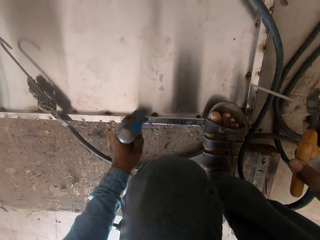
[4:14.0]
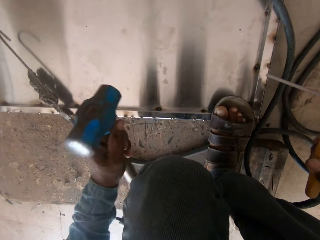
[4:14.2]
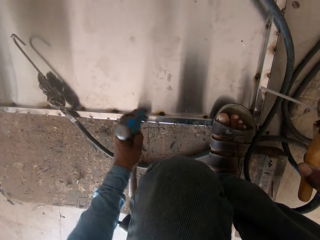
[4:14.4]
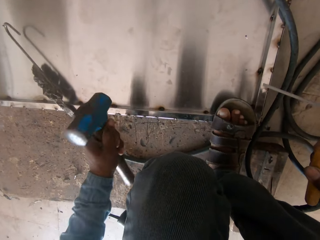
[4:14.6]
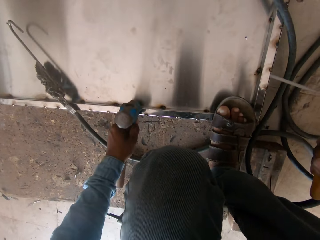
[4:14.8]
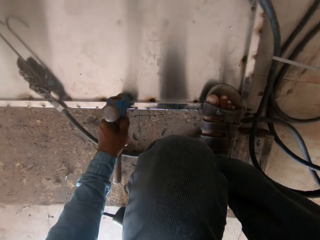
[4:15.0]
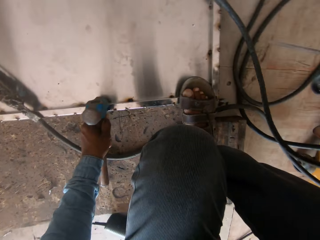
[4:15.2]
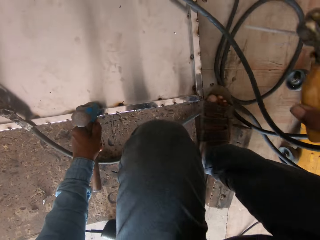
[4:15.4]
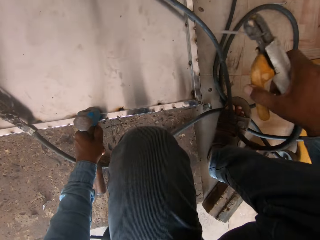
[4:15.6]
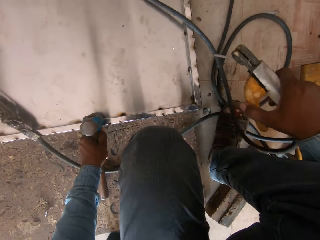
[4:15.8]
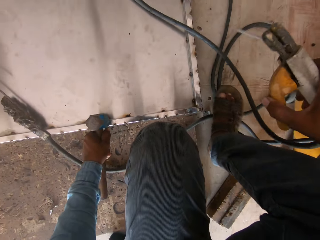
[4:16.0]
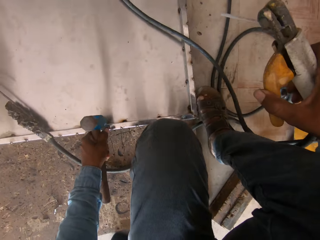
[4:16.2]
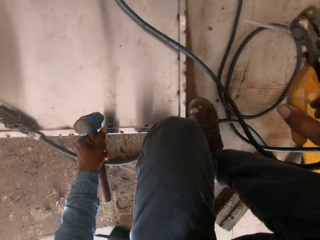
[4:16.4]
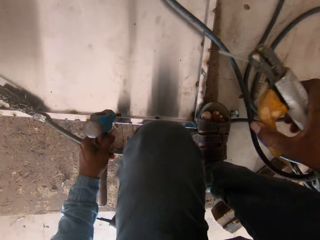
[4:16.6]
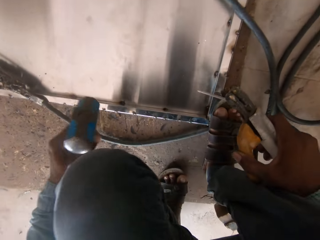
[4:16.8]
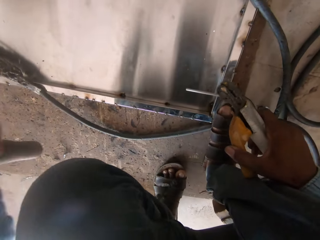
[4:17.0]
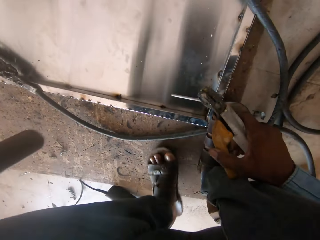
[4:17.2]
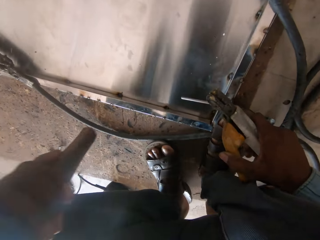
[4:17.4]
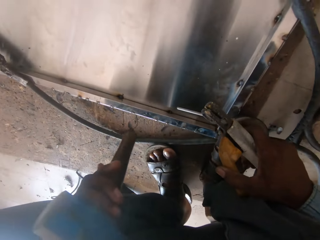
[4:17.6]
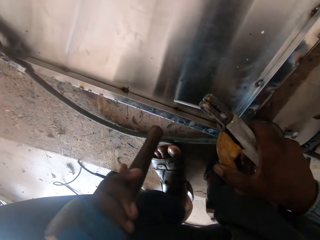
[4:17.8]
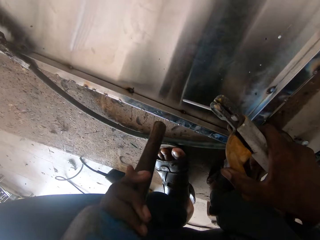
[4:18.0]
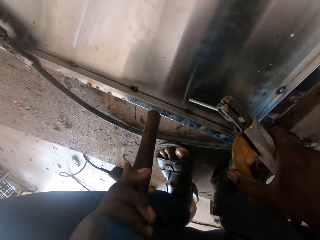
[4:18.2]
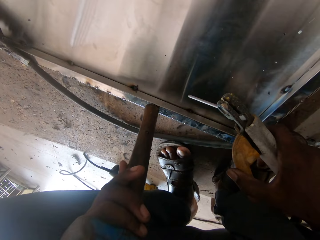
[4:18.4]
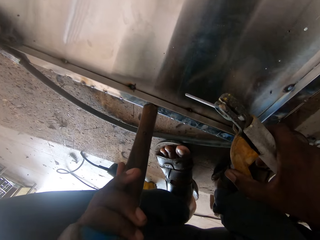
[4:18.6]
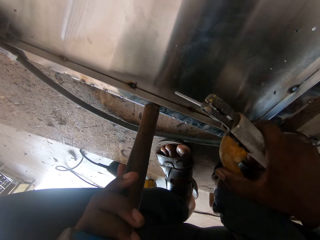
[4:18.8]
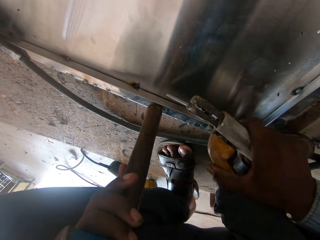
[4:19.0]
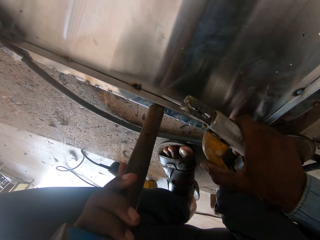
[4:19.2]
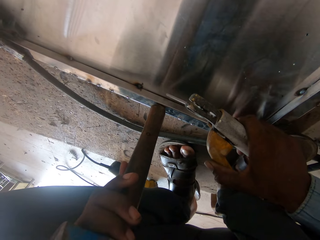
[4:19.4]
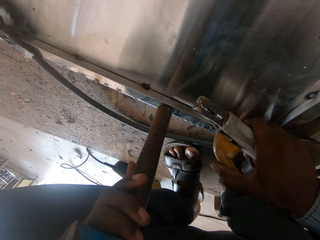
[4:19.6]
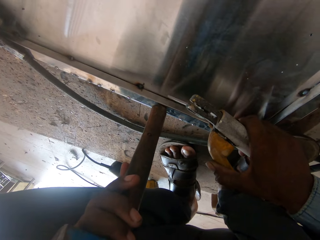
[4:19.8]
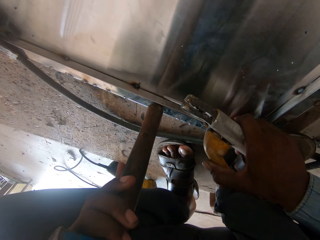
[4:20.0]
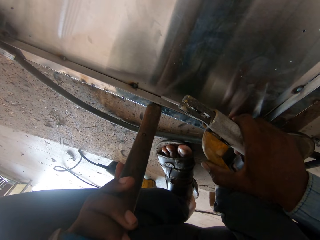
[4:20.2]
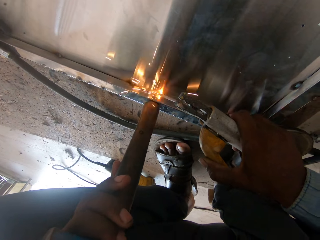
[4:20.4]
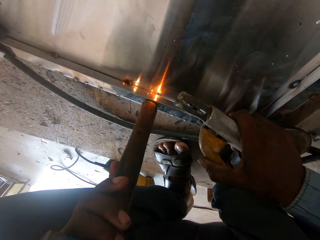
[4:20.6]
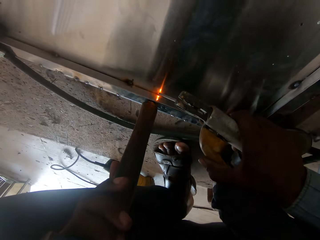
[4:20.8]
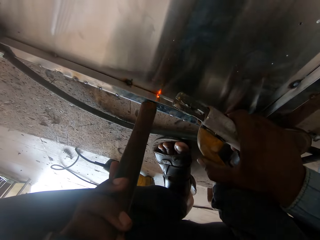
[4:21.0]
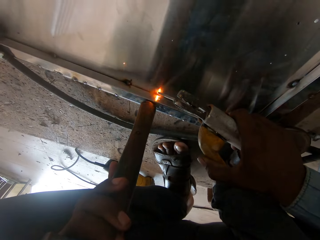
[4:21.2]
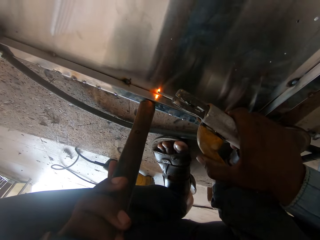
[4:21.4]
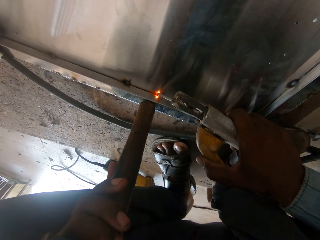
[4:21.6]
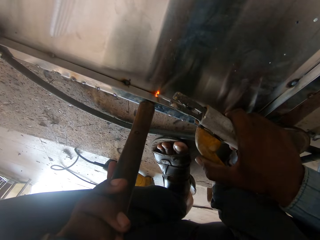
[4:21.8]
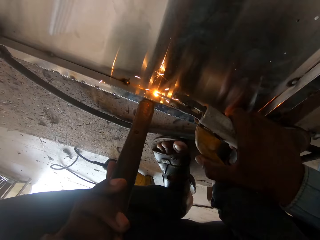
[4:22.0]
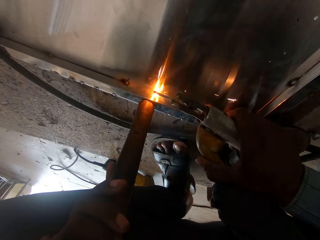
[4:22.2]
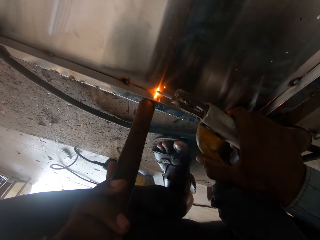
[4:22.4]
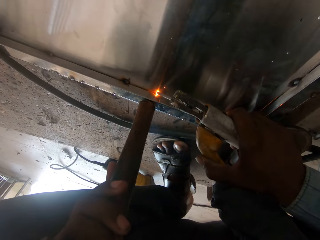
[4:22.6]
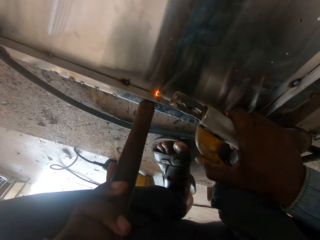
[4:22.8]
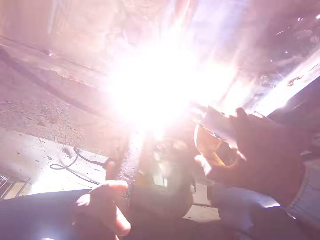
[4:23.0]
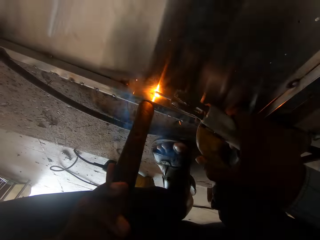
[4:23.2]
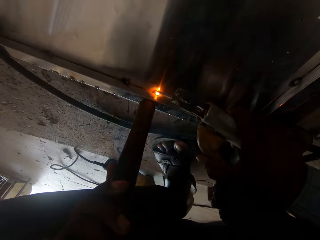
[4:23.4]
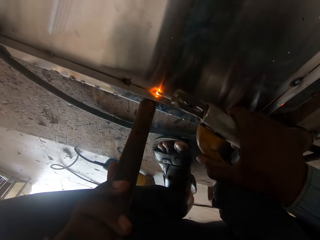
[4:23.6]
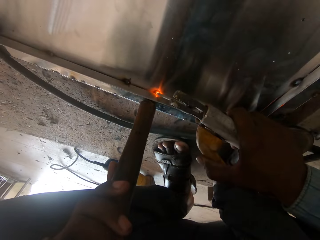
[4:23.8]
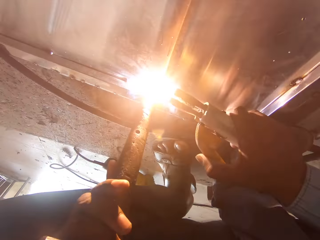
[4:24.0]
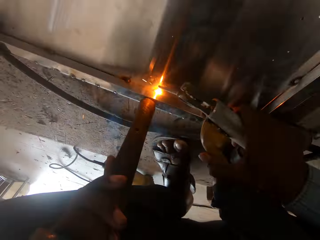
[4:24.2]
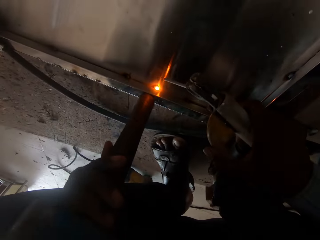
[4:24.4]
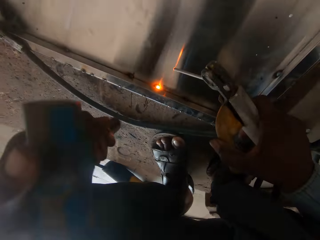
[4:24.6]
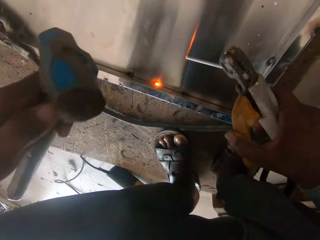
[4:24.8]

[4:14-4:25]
The camera wearer moves the metal rack with his leg. He holds the metal with the hammer. He welds a metal sheet.

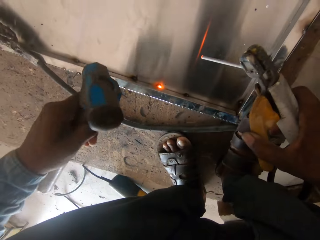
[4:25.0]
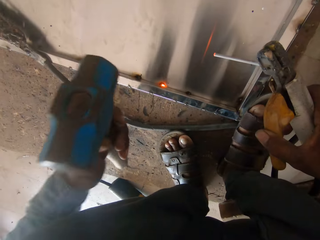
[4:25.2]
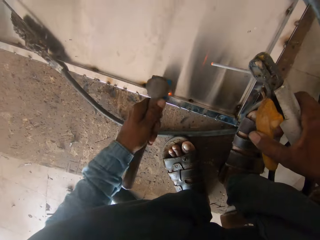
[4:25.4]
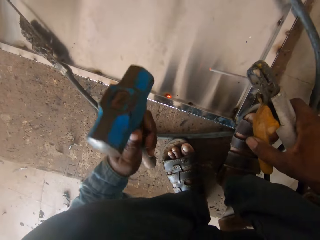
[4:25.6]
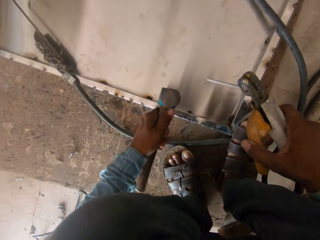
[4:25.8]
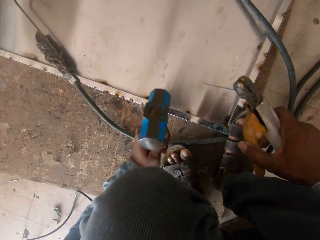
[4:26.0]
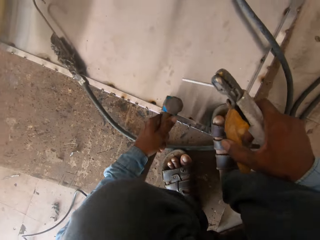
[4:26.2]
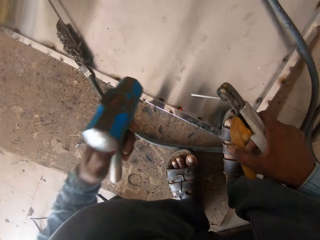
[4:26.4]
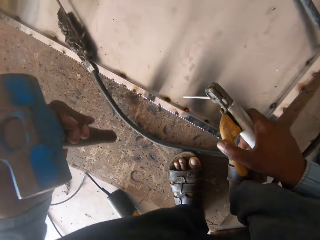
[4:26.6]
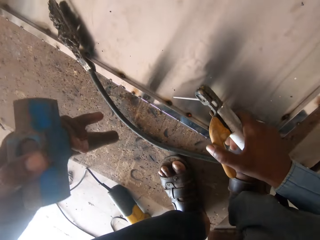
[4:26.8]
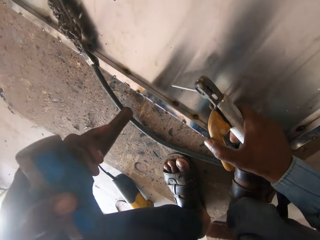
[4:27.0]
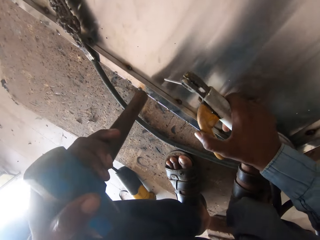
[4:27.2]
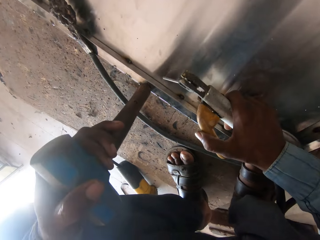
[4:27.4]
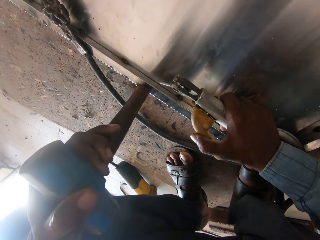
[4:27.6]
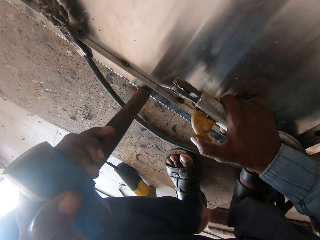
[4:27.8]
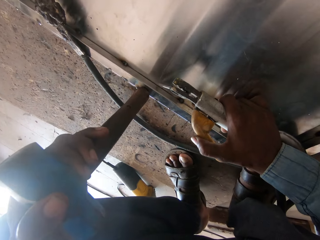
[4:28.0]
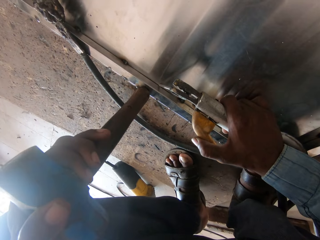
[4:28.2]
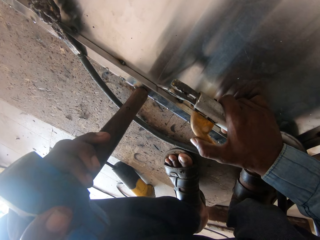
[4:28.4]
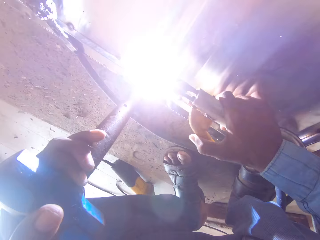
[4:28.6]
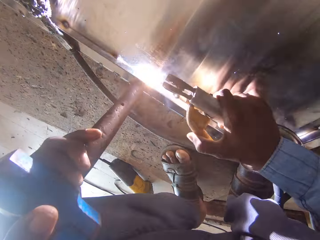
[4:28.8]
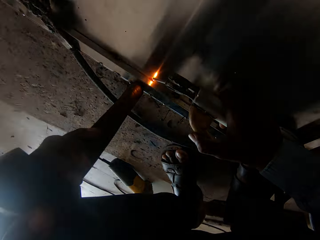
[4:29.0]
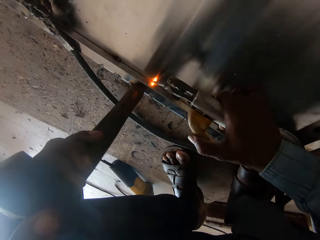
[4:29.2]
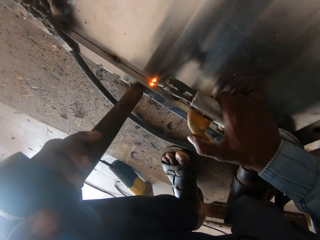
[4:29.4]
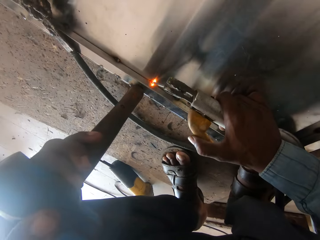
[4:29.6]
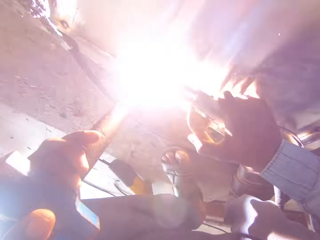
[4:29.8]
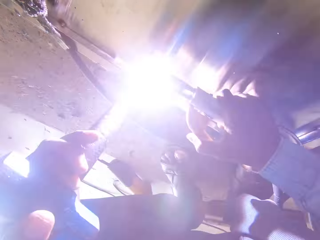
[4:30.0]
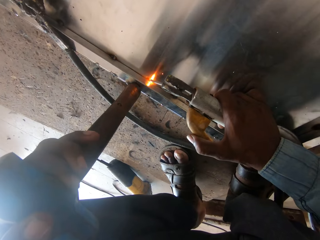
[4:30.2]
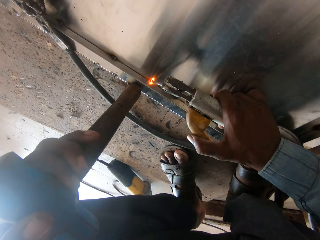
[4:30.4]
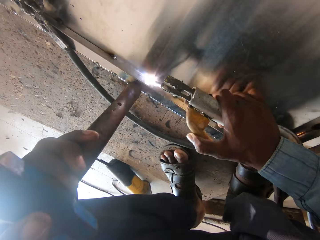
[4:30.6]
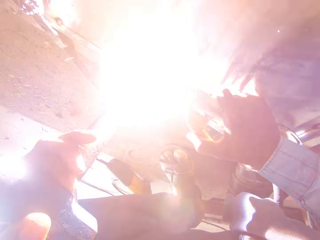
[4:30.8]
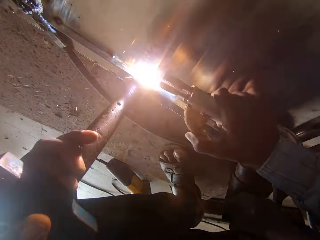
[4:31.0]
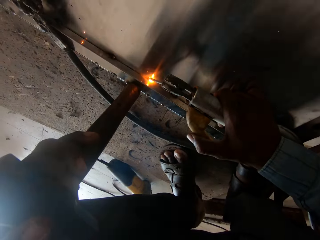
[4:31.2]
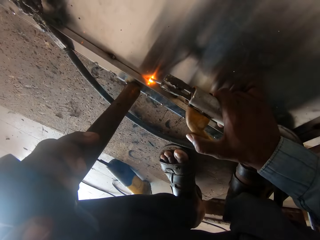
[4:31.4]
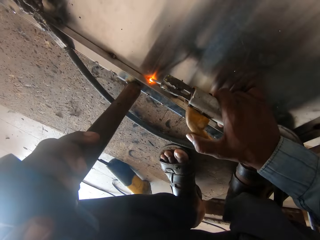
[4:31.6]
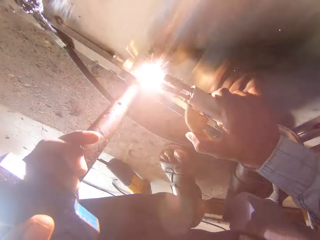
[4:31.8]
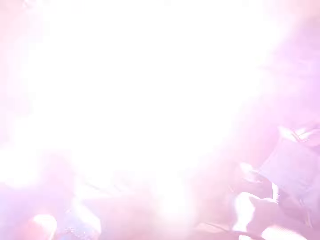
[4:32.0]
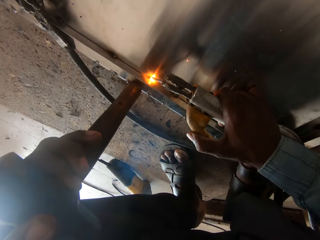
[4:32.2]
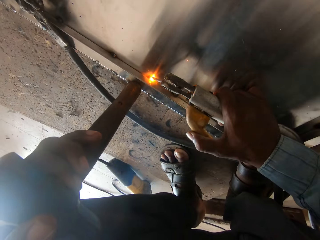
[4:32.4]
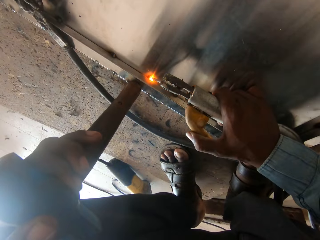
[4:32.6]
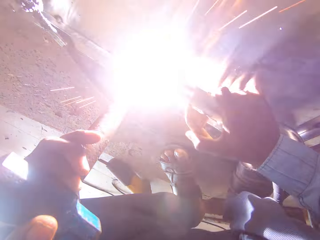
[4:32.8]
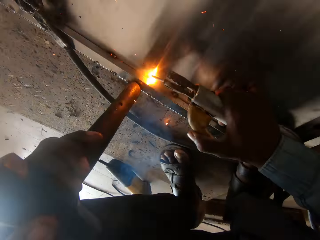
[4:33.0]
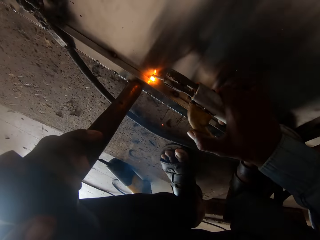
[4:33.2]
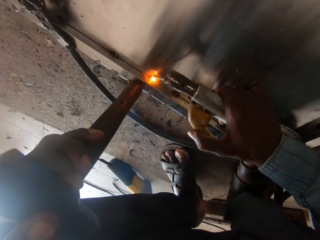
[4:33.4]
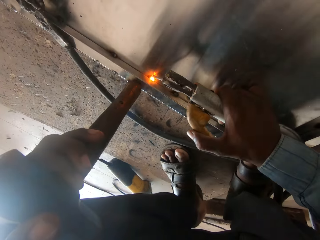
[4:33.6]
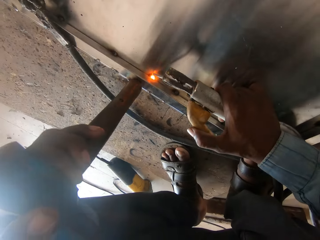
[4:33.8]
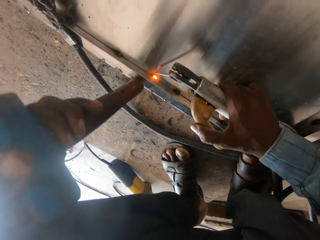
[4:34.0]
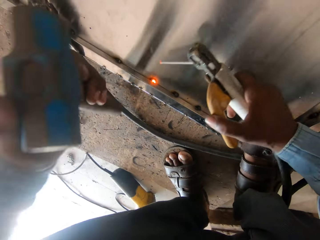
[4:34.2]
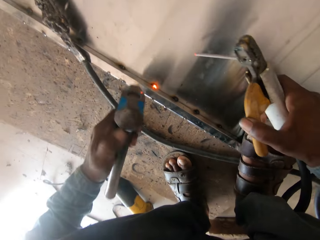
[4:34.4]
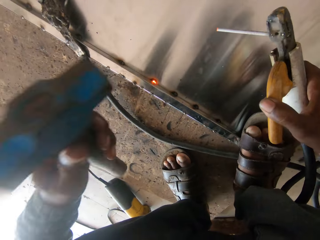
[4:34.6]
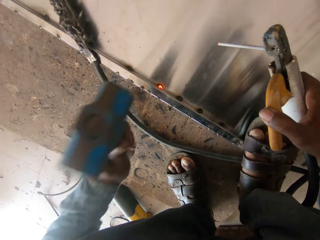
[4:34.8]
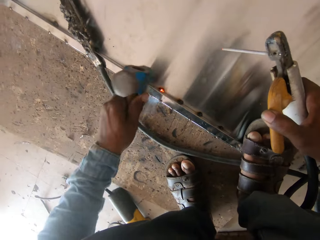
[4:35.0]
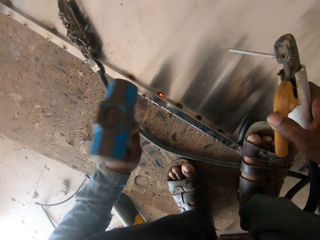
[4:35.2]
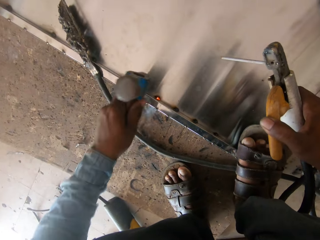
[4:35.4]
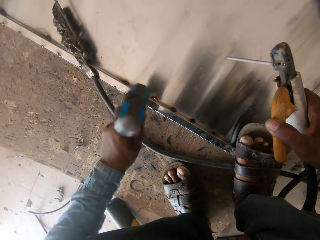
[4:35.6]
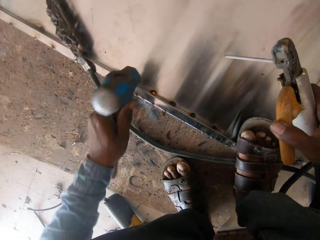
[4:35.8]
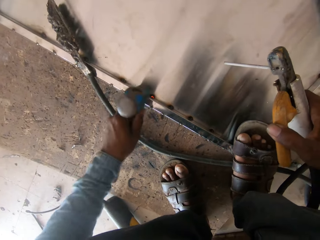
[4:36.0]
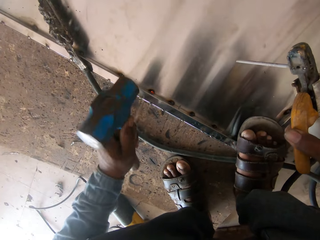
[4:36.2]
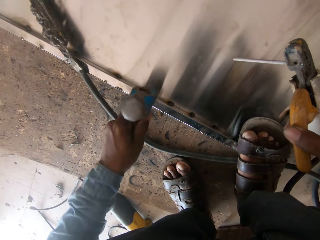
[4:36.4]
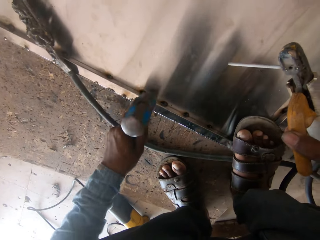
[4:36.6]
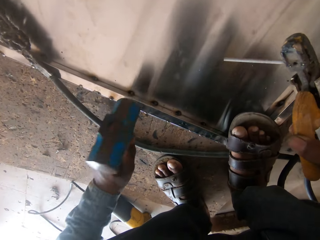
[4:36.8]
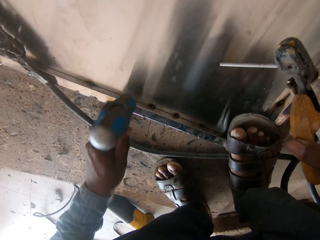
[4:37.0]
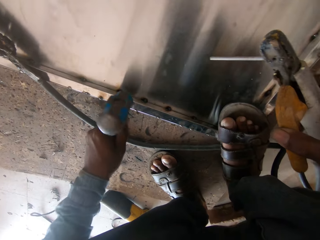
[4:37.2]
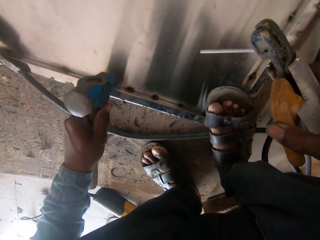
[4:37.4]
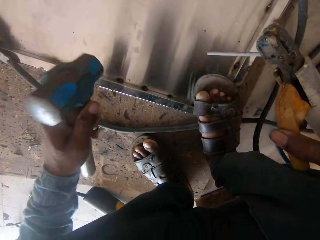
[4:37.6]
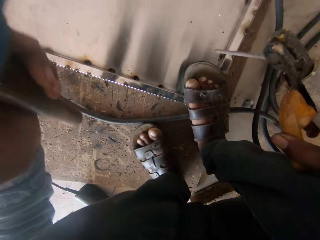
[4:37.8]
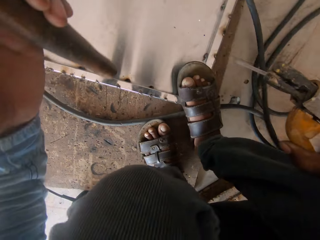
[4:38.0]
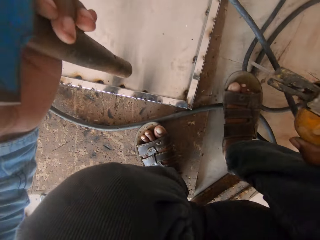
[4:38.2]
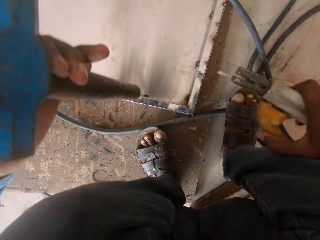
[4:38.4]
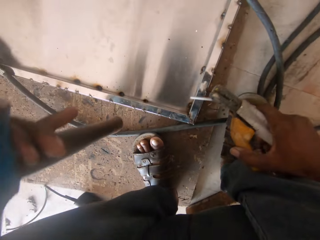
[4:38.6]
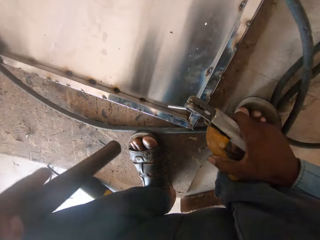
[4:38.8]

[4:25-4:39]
The camera wearer hammers on the metal. They hold the metal with the hammer. They weld a metal sheet. They hammer on the metal.
